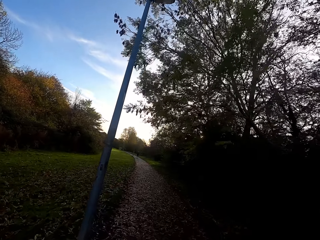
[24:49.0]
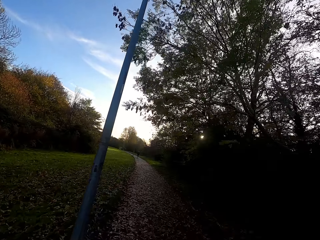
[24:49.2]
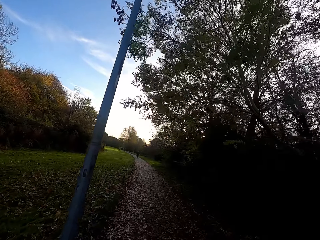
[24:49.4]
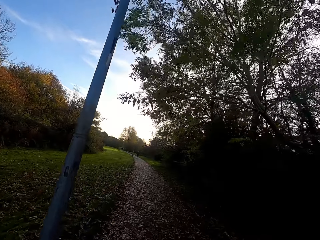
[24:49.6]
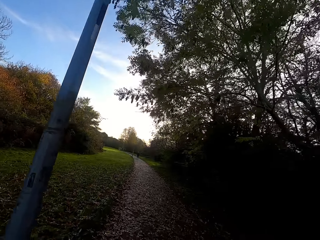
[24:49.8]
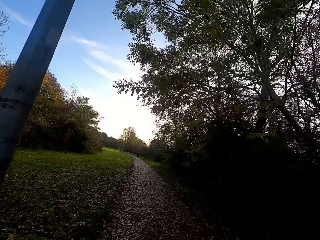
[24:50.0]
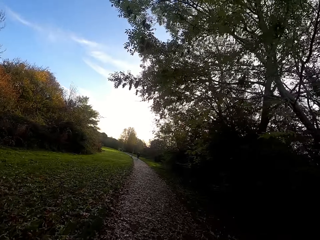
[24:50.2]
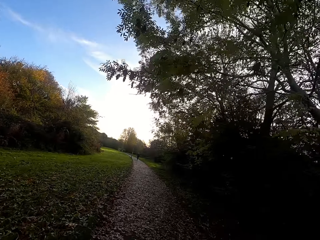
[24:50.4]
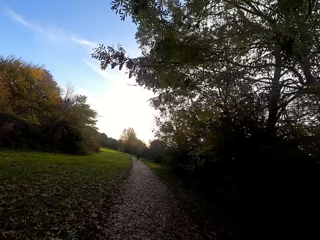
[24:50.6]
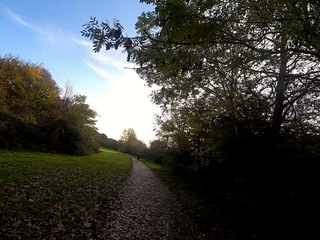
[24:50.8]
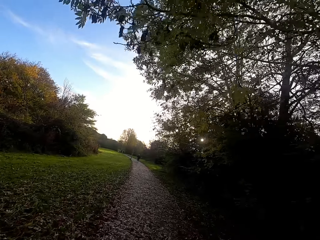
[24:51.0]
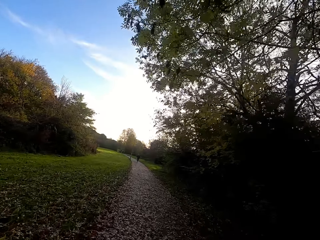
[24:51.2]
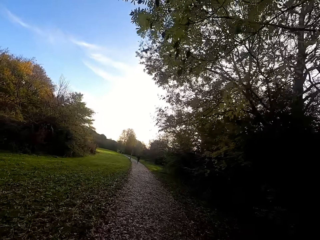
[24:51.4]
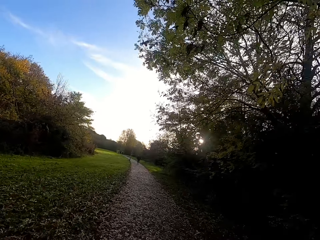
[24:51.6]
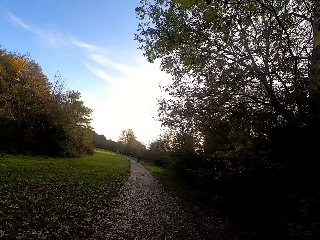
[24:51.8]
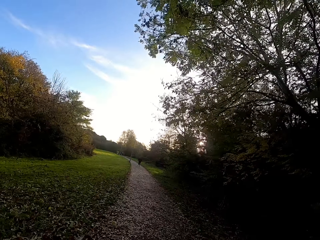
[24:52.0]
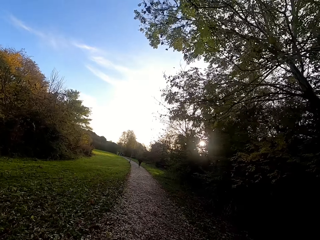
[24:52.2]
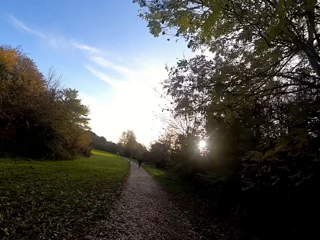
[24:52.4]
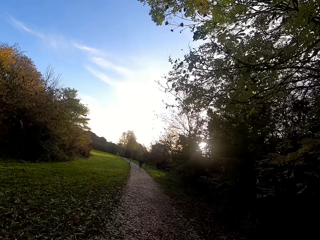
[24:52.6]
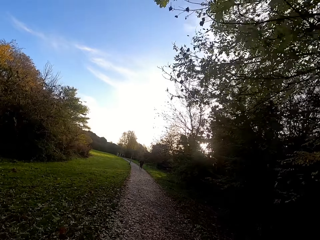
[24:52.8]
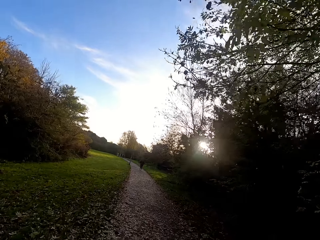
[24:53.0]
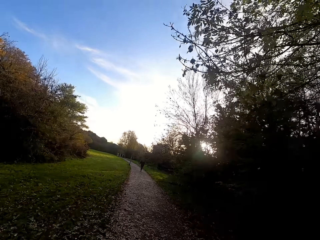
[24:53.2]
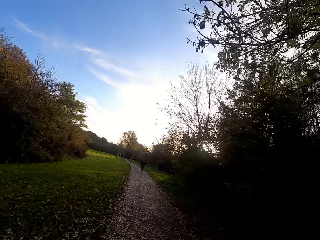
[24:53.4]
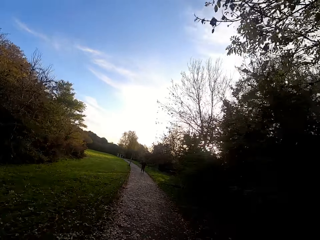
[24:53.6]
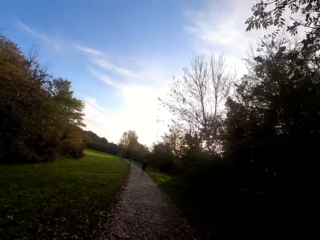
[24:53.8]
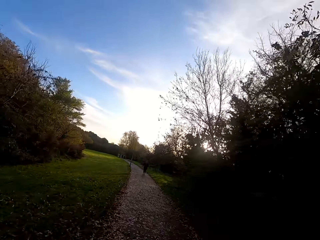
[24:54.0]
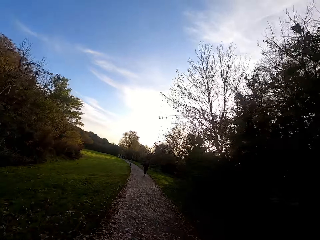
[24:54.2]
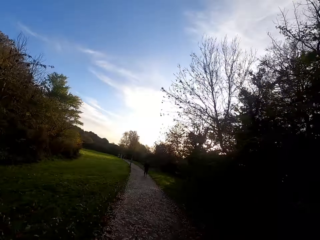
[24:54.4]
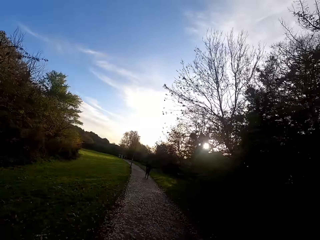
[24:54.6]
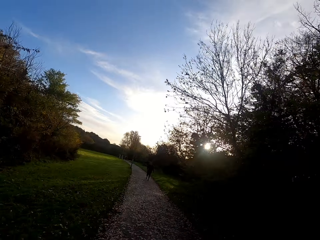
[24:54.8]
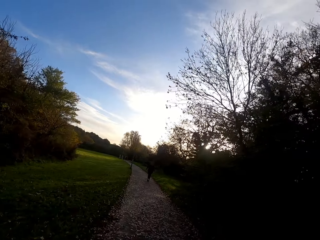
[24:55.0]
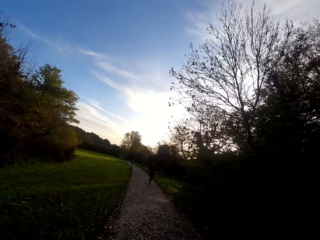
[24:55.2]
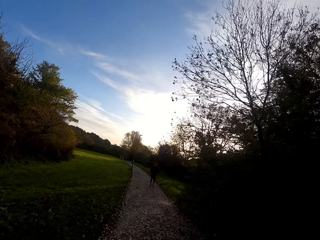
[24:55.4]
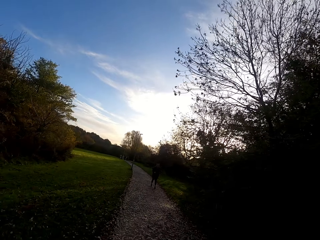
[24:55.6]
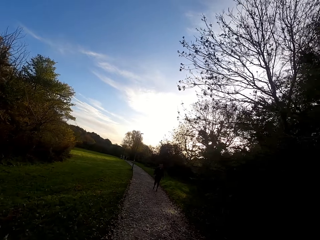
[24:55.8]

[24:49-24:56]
The camera wearer runs on the sidewalk or road.

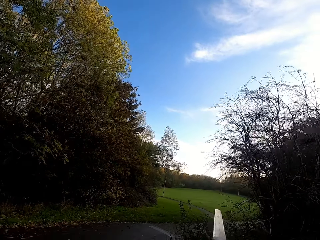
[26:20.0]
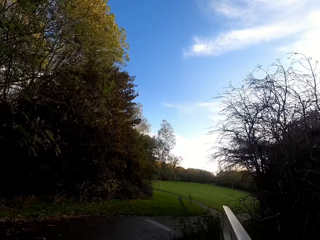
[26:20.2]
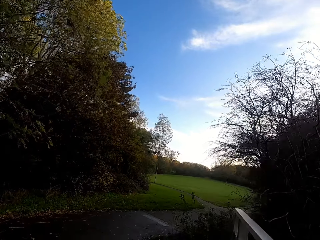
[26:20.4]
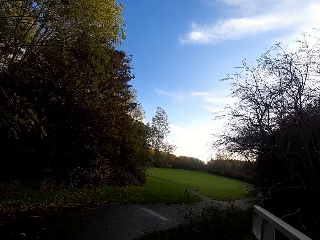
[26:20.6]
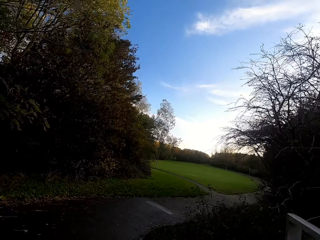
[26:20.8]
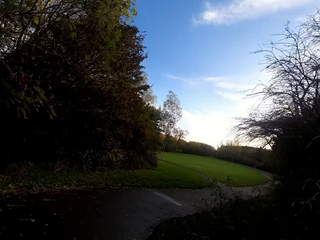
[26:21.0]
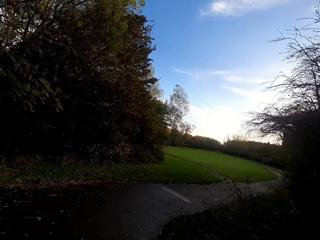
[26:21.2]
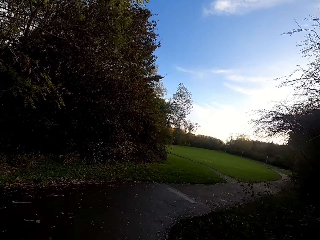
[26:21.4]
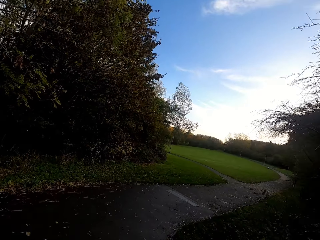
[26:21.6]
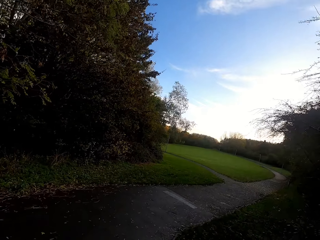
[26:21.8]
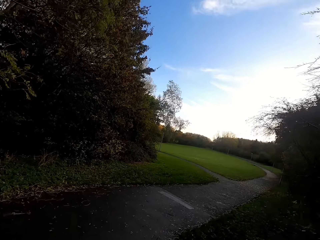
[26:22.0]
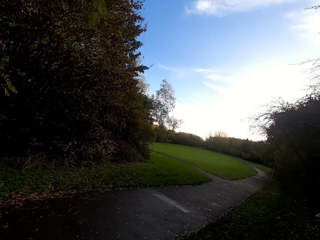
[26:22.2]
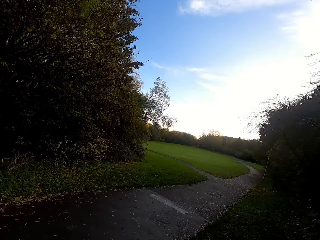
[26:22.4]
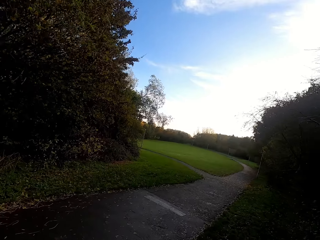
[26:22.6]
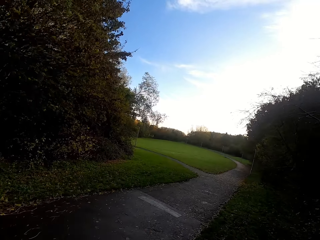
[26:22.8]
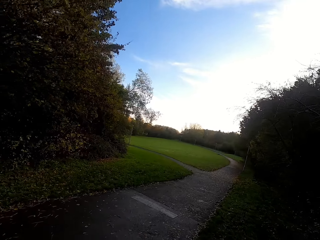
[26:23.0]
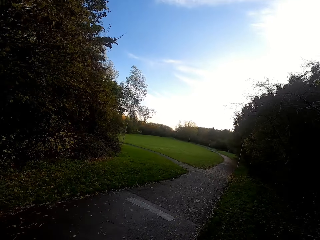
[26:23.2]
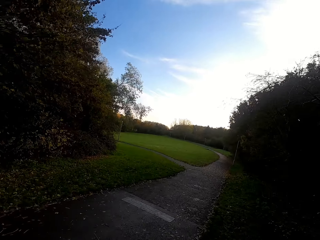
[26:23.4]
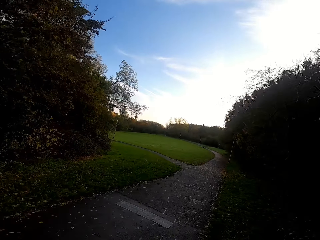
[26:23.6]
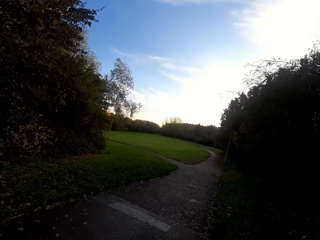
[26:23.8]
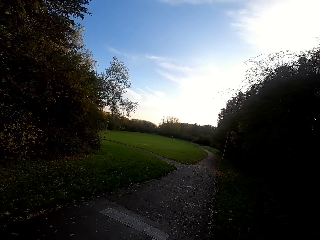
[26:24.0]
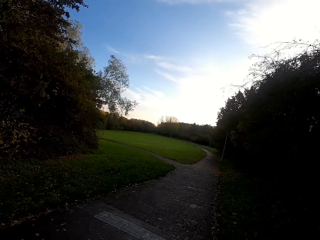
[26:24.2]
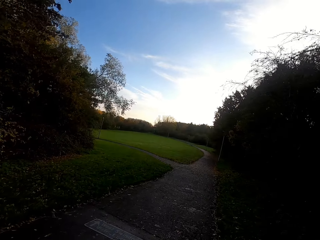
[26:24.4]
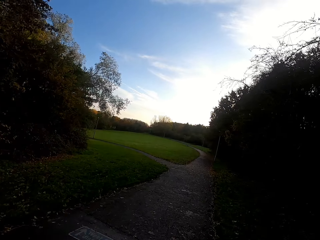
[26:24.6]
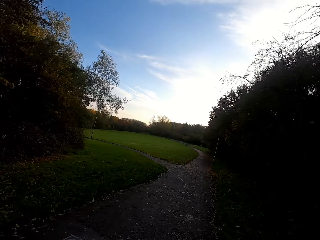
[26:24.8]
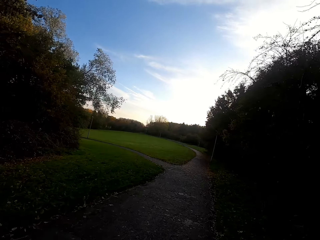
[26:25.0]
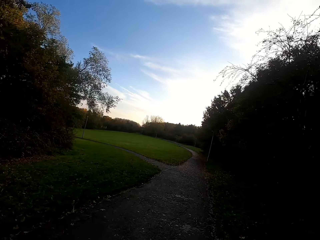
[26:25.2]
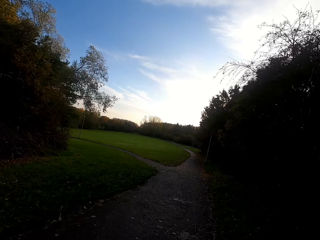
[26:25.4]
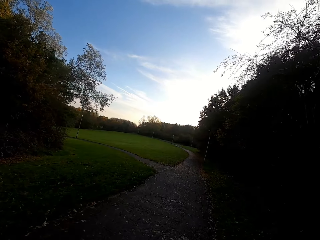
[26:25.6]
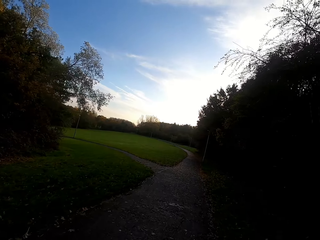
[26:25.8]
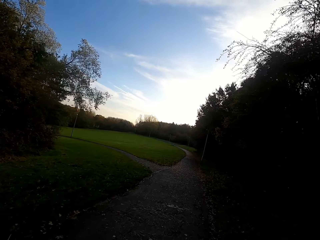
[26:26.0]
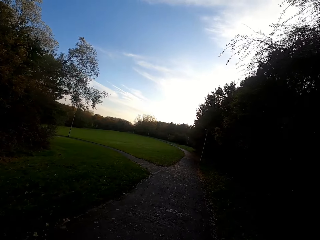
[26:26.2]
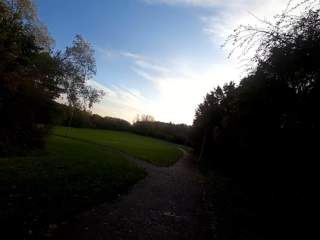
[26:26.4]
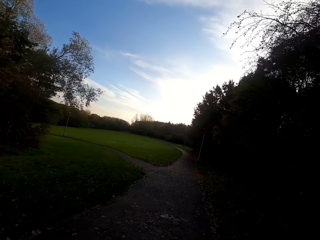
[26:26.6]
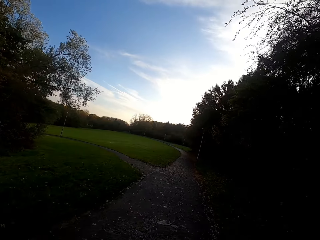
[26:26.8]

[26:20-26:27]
The camera wearer walks on the sidewalk or road.

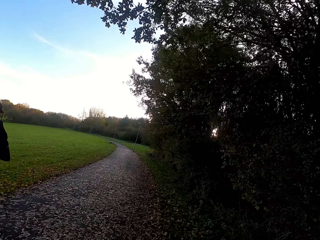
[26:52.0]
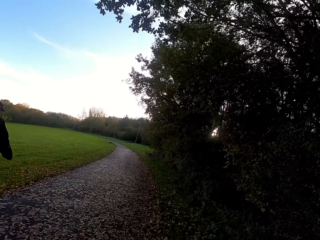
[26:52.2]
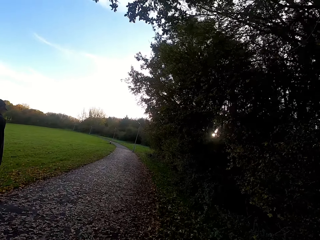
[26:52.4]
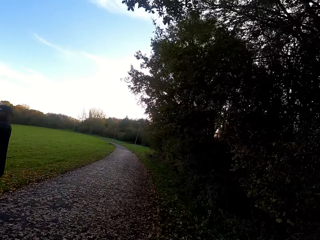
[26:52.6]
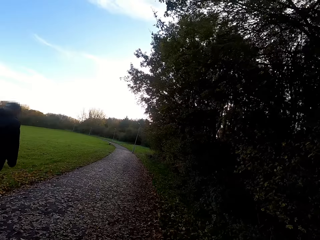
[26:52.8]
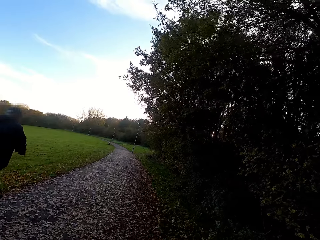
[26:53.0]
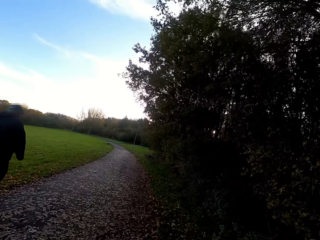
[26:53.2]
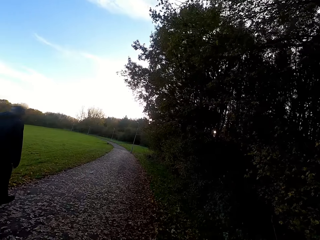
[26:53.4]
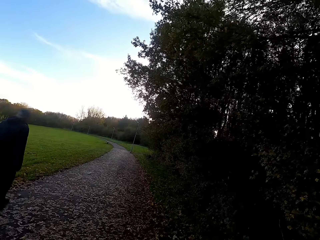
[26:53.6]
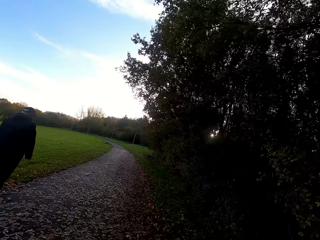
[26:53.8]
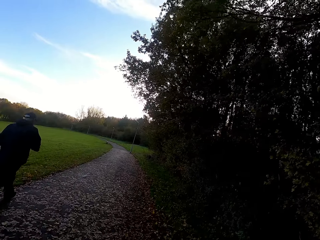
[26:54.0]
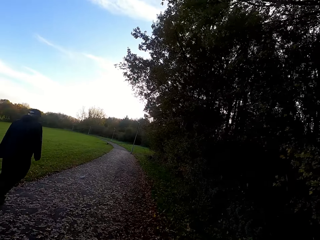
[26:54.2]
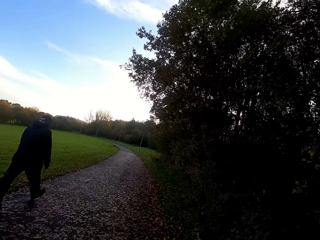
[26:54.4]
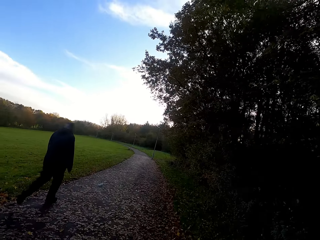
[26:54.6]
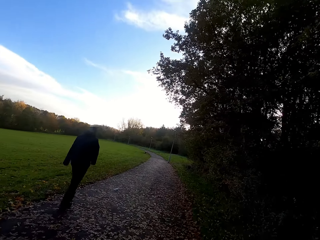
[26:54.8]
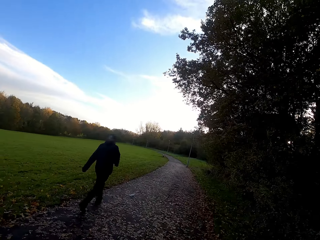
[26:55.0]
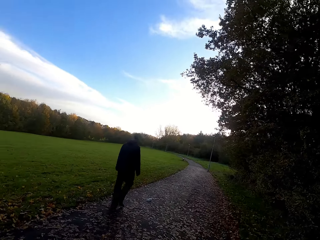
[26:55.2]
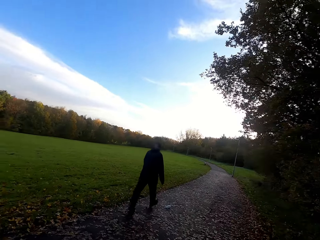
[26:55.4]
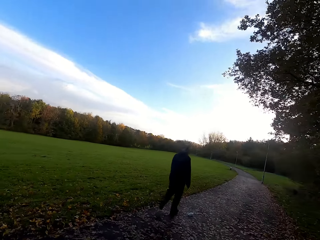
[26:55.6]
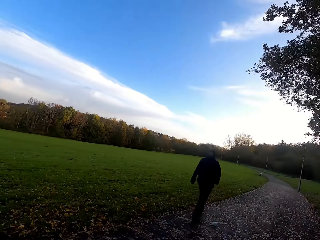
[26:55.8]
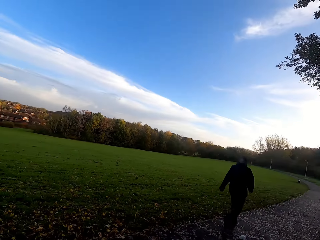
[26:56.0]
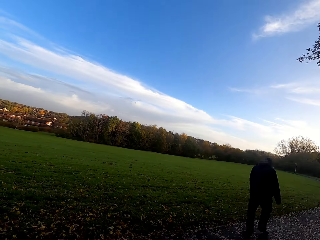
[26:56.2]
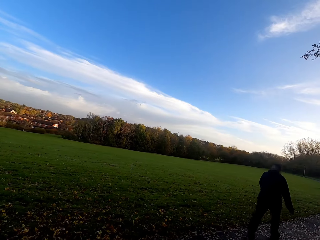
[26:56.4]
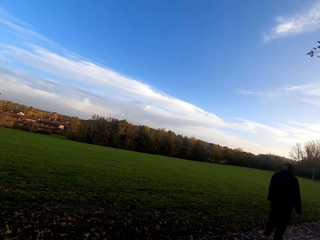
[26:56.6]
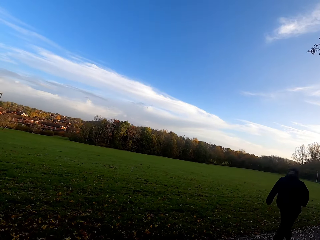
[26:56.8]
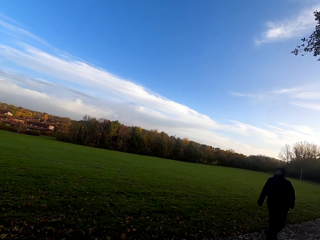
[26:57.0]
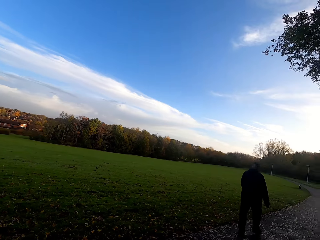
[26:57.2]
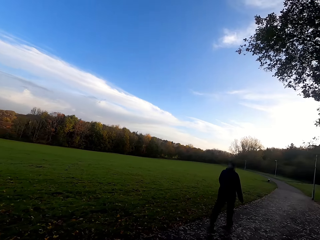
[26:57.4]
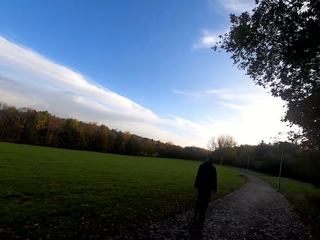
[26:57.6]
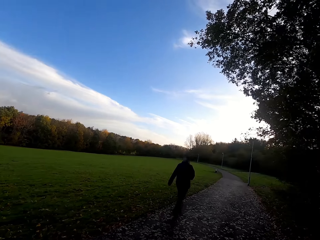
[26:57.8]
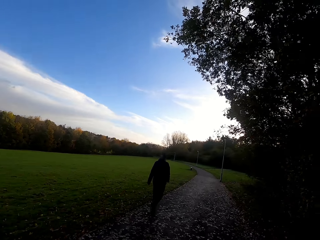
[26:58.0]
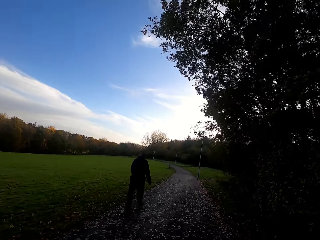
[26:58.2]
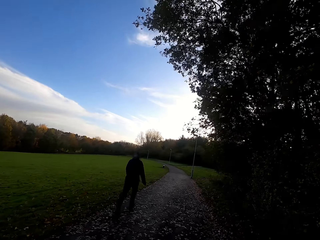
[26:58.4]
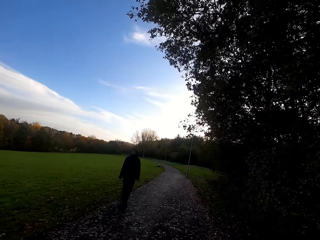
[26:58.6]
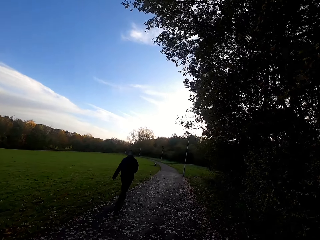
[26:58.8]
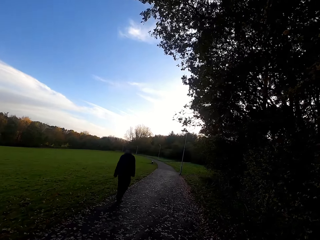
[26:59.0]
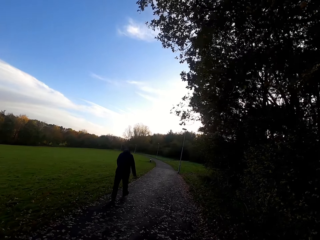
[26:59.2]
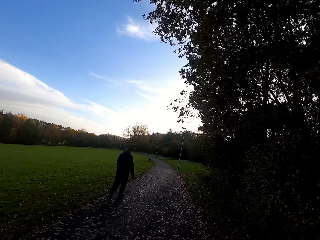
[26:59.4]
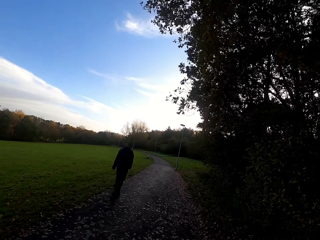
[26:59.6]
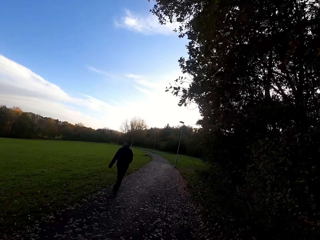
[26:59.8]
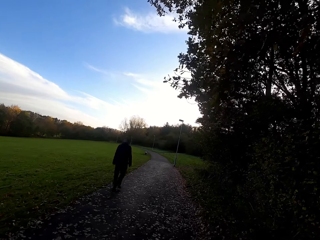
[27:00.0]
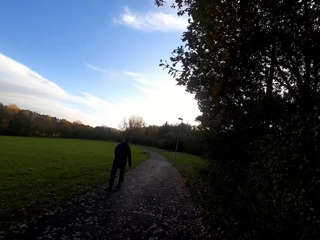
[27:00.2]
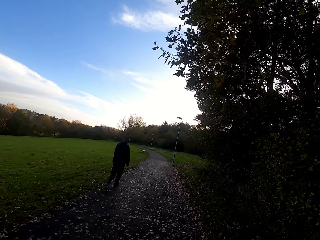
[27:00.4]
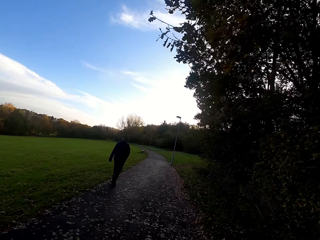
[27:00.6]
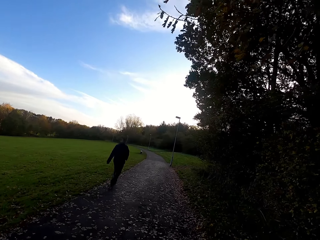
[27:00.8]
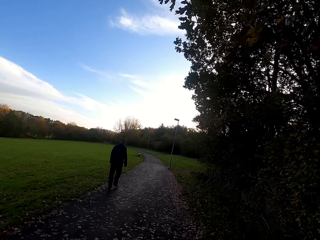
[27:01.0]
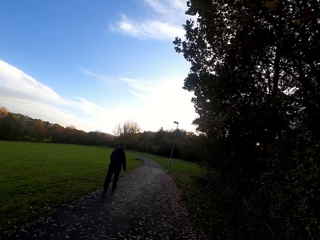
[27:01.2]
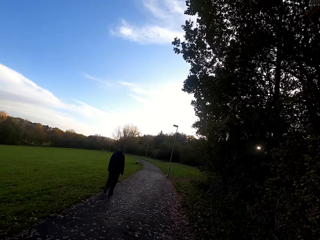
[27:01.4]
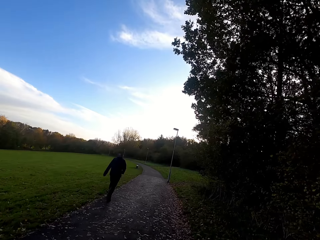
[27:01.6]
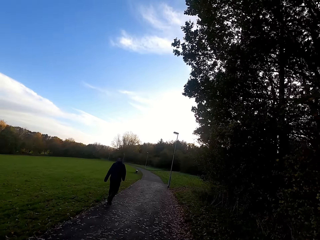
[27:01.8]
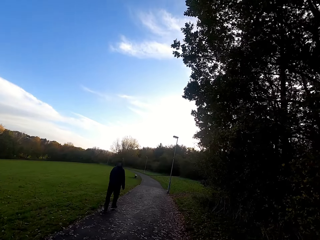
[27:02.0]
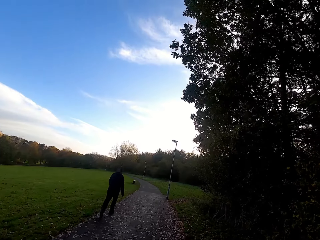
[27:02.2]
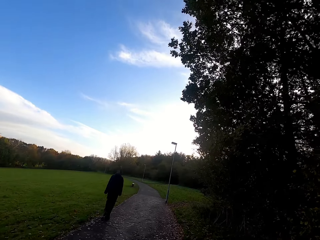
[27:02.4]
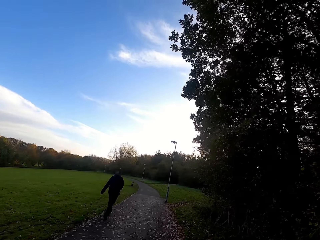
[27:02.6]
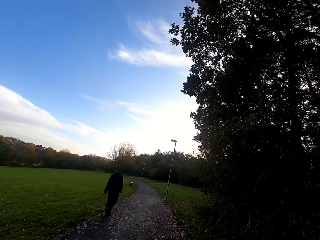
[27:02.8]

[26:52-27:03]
The camera wearer looks around the field. They walk on the road.
